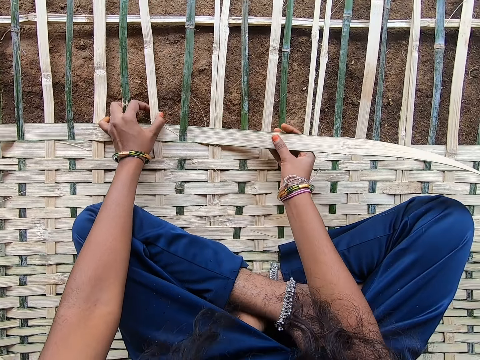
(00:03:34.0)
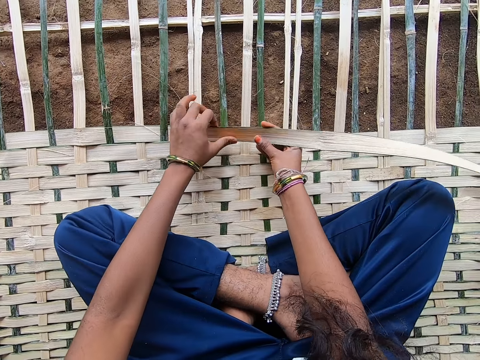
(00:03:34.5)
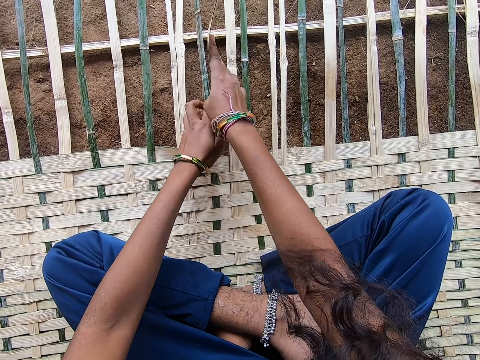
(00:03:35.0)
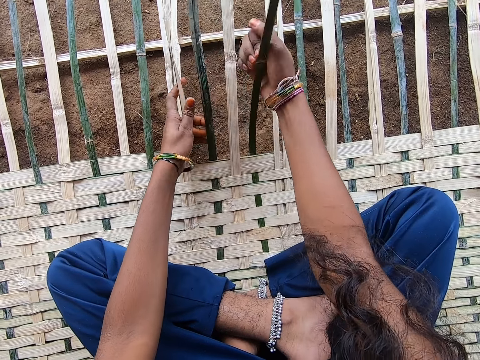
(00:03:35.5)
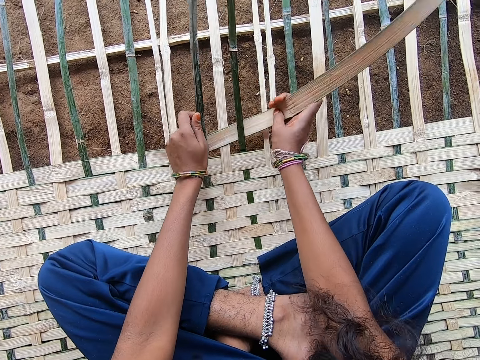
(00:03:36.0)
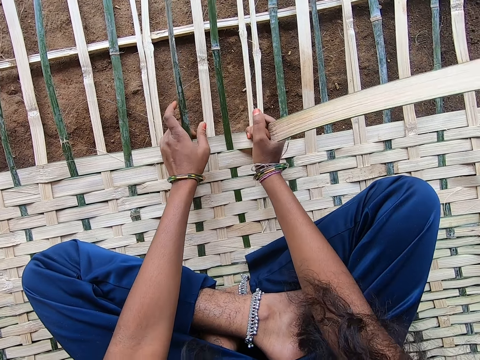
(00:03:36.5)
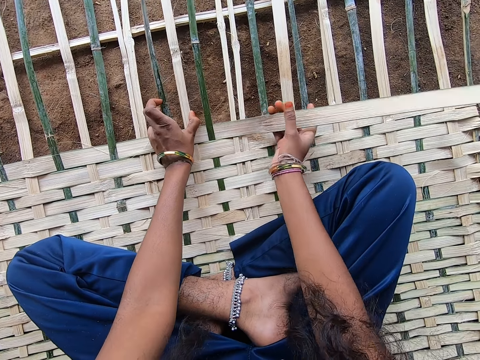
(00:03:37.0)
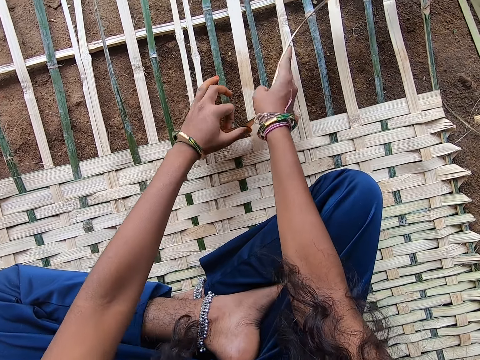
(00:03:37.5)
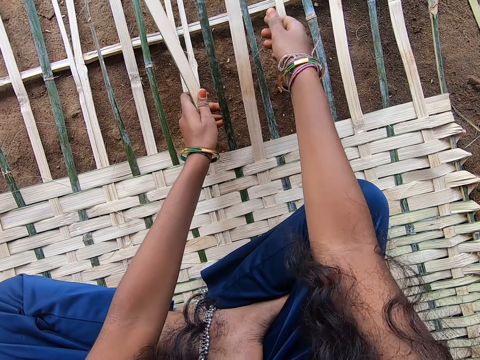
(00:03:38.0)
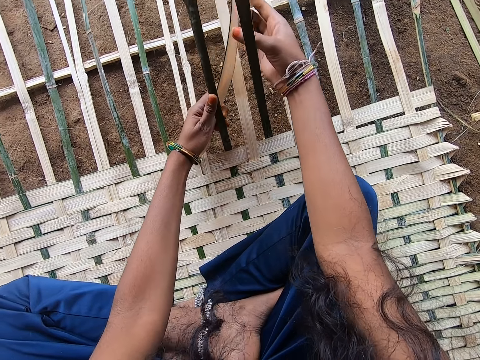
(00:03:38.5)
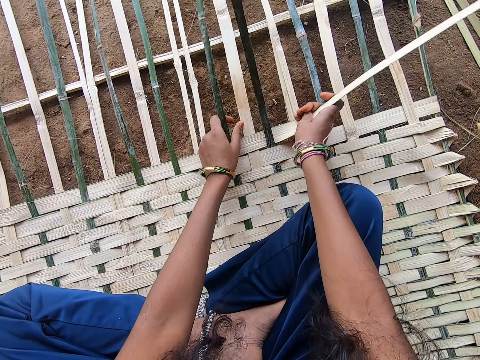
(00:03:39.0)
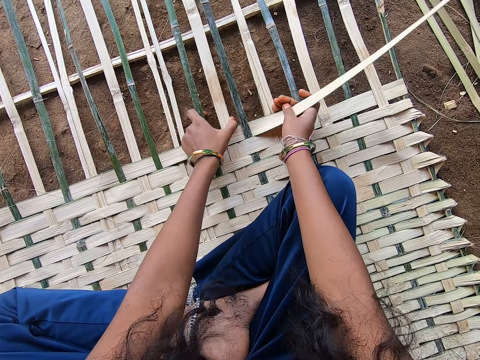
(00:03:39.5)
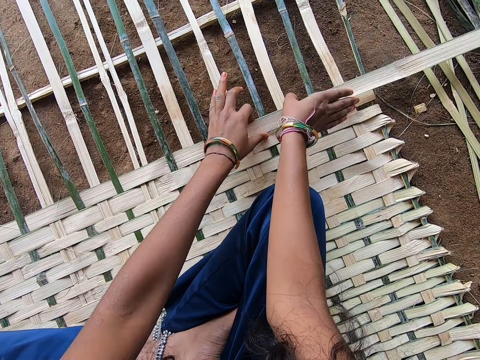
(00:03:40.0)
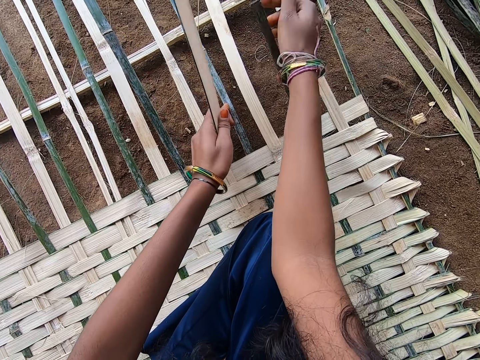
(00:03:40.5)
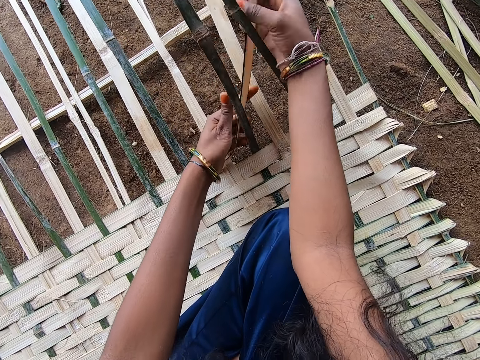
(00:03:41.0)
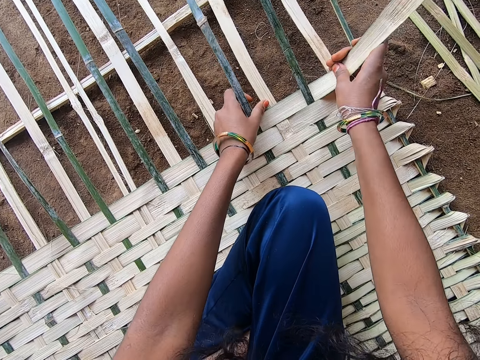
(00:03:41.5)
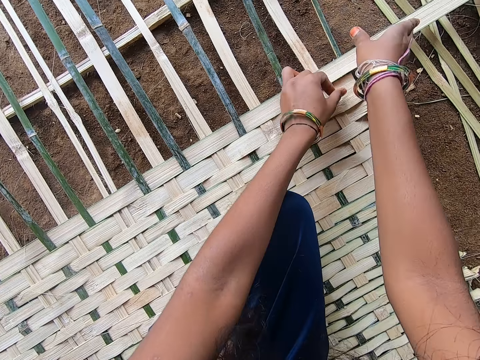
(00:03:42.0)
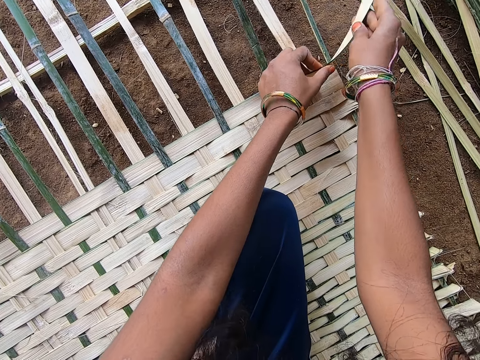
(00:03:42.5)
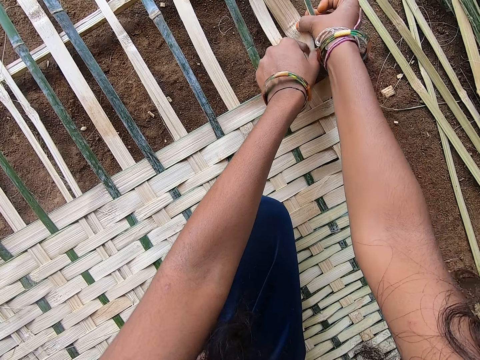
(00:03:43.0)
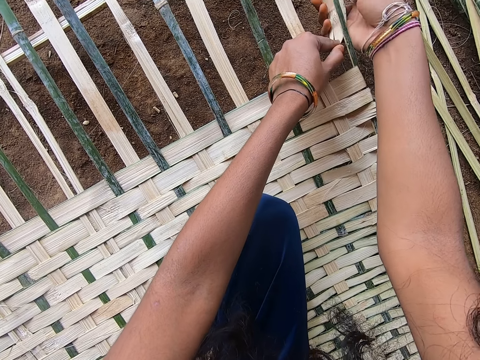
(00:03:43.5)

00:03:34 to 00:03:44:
The camera wearer adjusts a string of reeds on the mat. They weave the reed through the mat. They speak to a lady.

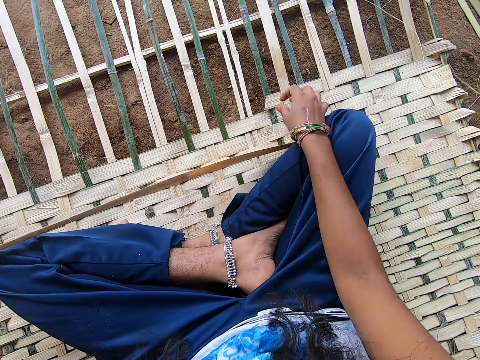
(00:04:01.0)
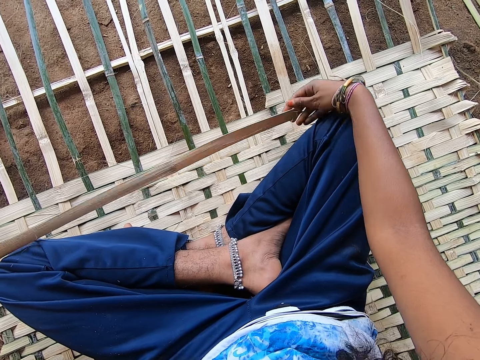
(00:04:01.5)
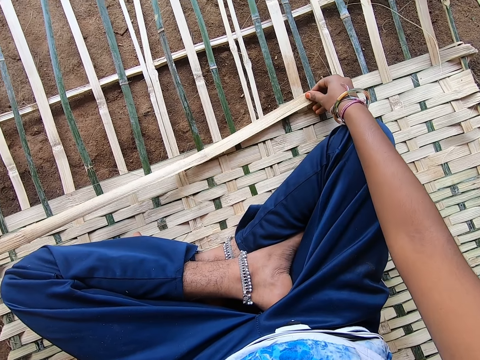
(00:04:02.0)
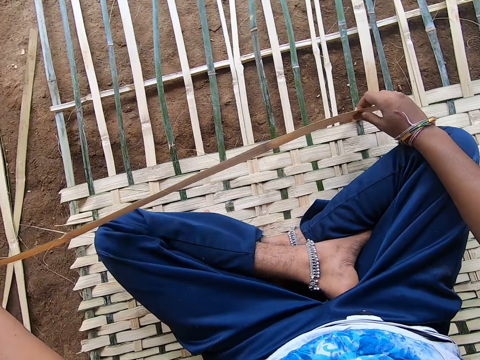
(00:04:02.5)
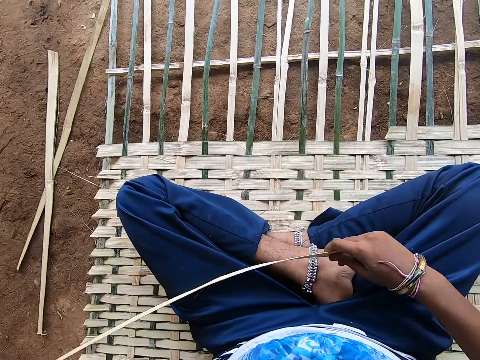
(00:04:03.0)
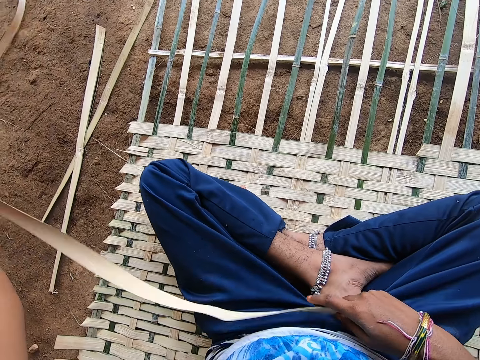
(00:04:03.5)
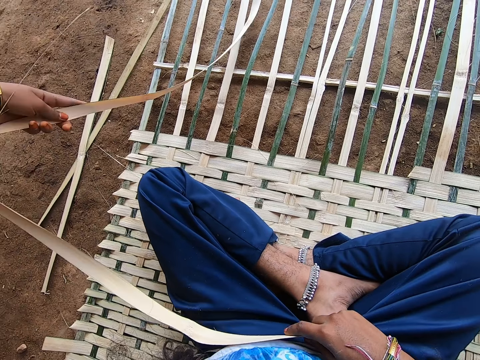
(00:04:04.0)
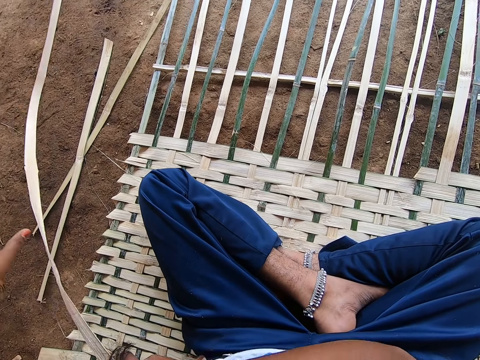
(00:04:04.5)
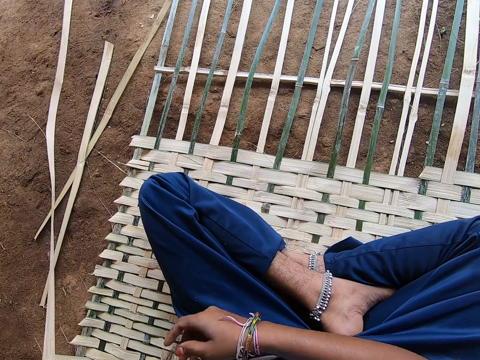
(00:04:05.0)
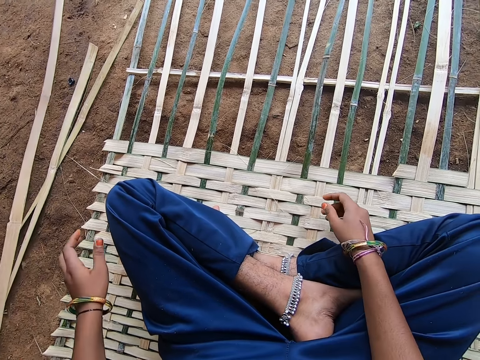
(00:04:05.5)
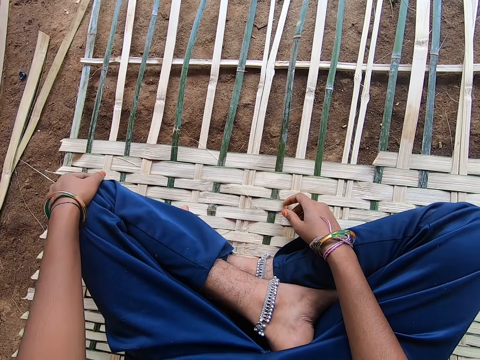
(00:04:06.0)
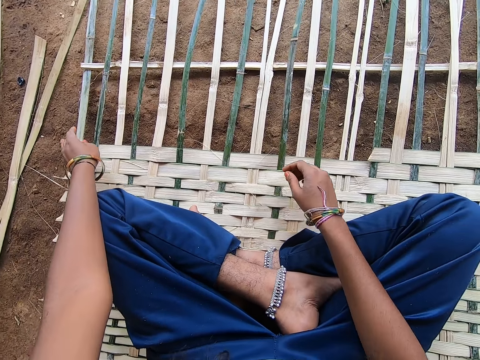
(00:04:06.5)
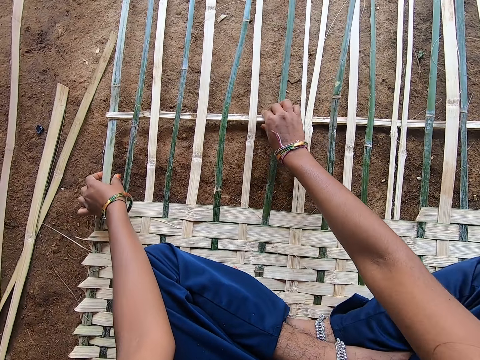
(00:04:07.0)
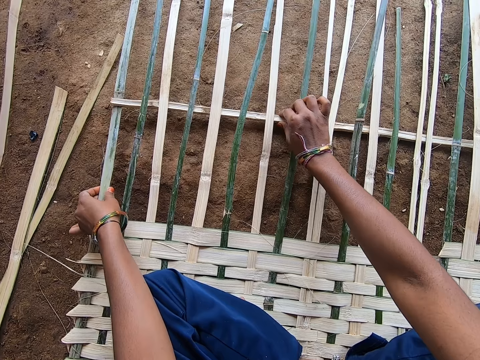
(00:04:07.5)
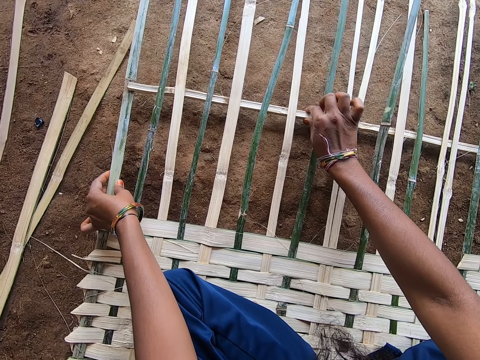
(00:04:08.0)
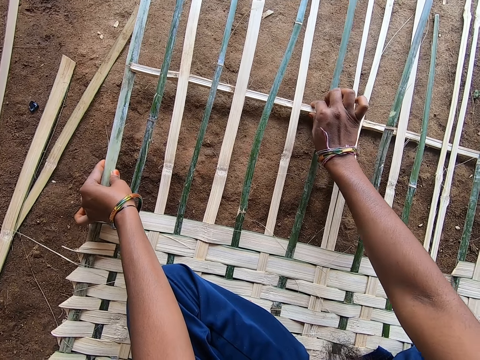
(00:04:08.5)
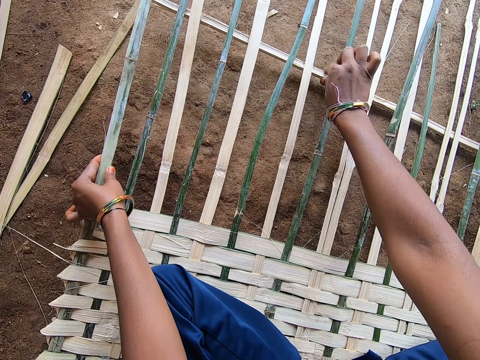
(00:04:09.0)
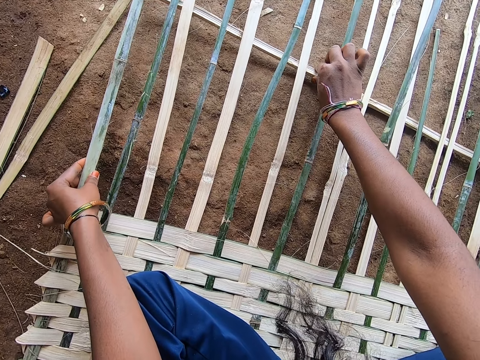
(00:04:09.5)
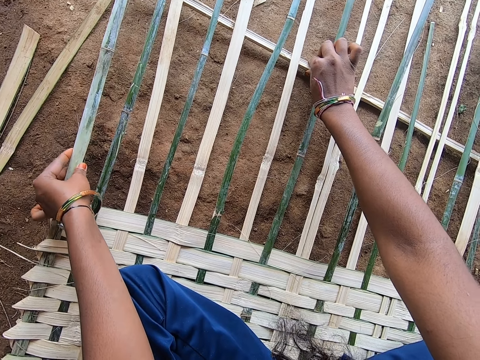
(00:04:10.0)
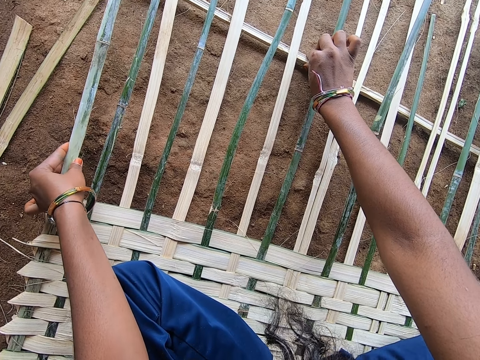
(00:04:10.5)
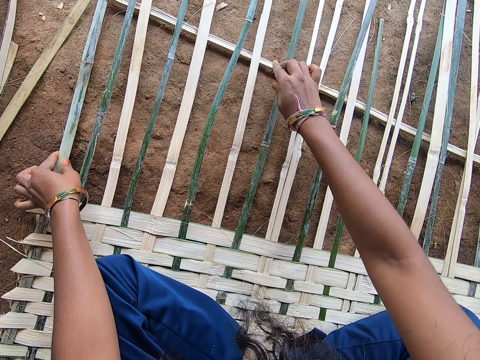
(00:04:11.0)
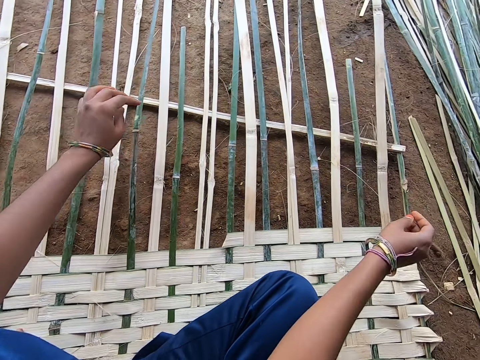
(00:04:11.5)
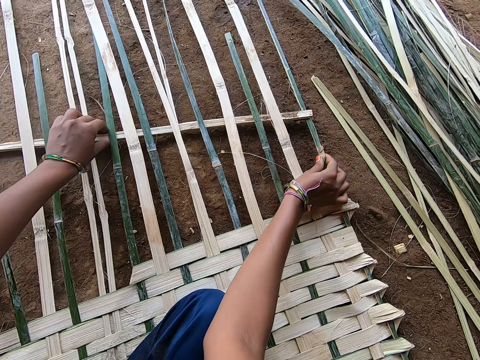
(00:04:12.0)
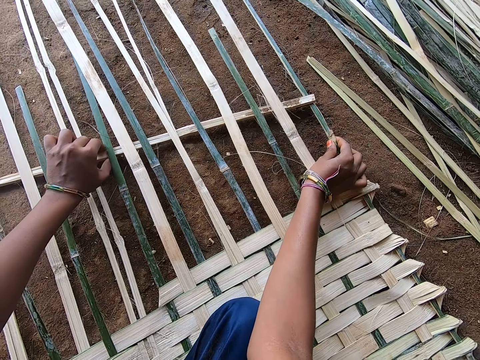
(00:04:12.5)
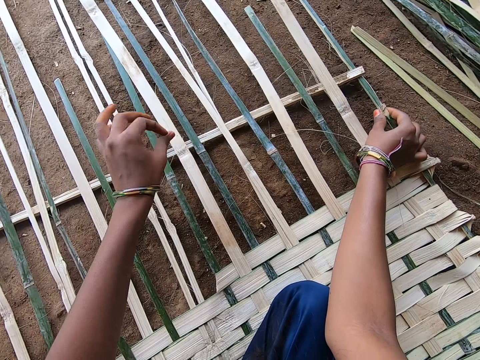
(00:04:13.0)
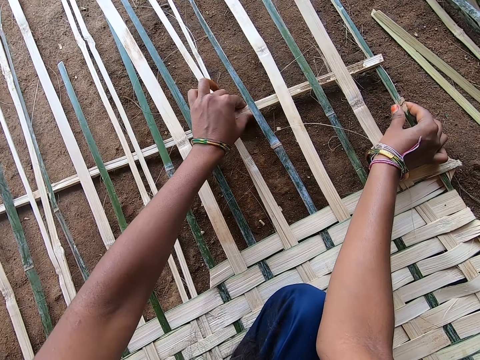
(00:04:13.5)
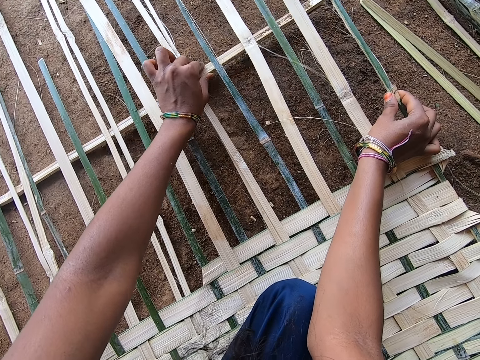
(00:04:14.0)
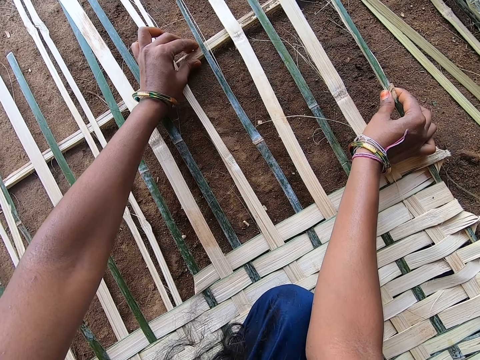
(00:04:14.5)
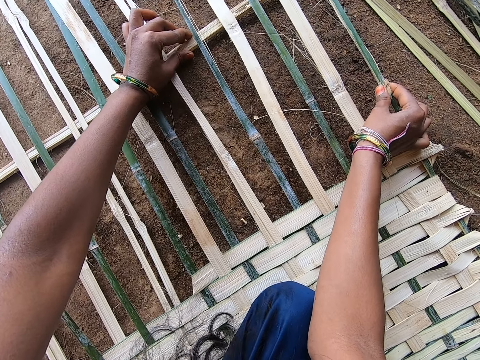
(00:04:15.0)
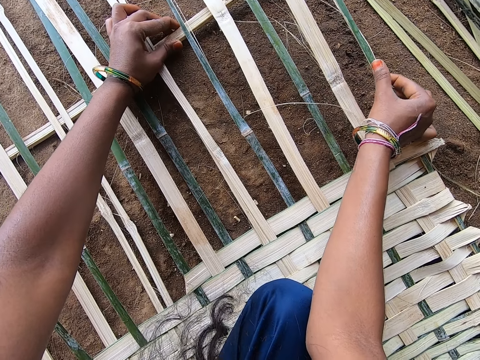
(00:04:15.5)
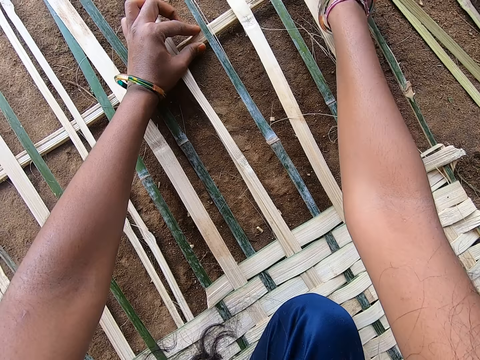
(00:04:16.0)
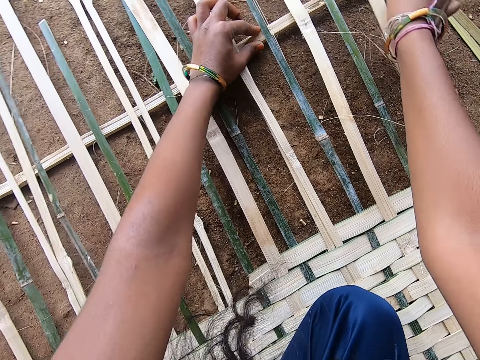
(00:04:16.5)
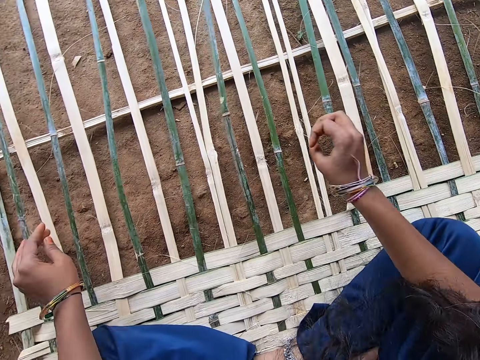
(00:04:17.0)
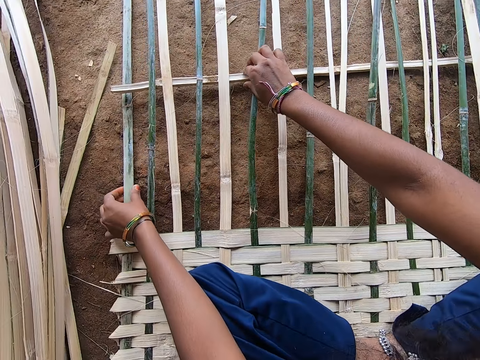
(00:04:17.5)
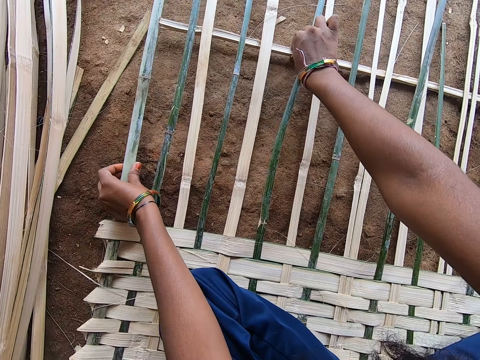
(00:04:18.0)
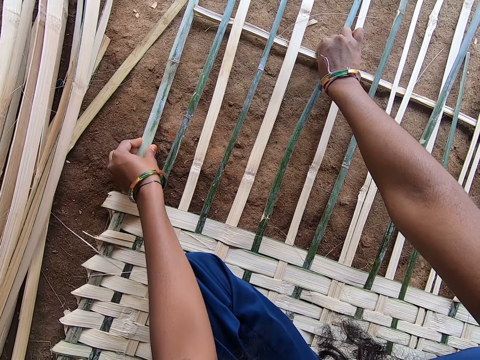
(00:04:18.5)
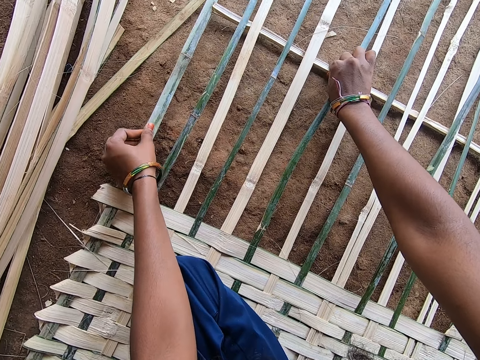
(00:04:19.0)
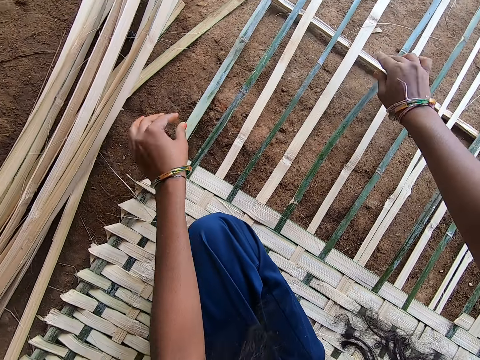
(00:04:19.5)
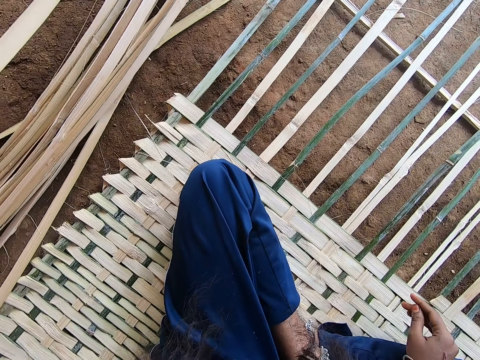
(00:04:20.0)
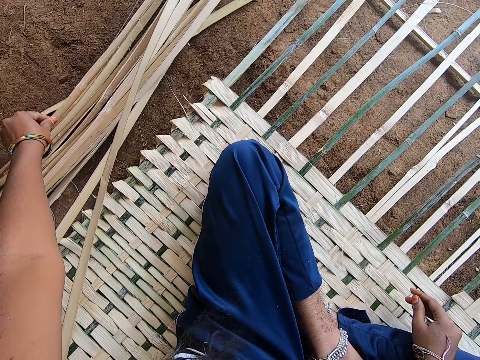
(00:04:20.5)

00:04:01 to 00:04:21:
The camera wearer drops the reed on the mat. She holds the reed on the mat. She picks the reed from the mat. She straightens the reed on the ground. She drops the reed on the ground. She rests her hands on her legs. She adjusts the bamboo stick under the strings of reeds. She lets go of the stick. She holds the stick under the strings of reeds. She lets go of the stick. She adjusts the stick under the strings of reeds. She lets go of the stick. She adjusts the stick under the strings of reeds. She speaks to a lady. She lets go of the stick. She moves a reed on the ground.
